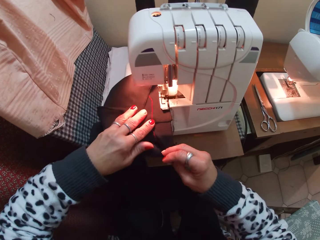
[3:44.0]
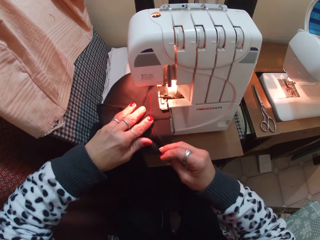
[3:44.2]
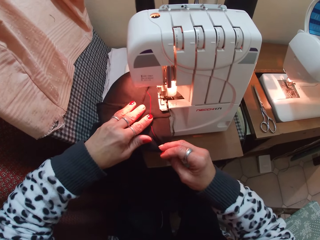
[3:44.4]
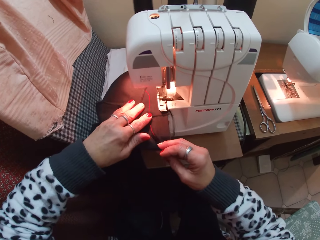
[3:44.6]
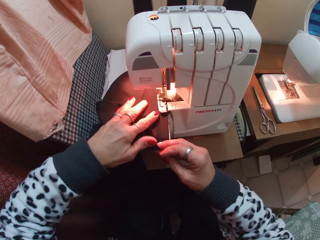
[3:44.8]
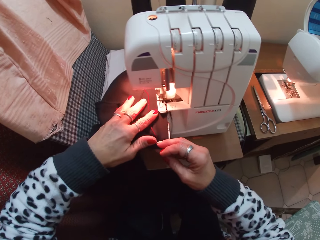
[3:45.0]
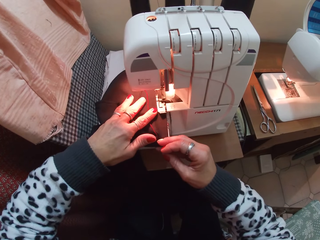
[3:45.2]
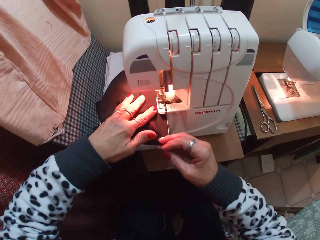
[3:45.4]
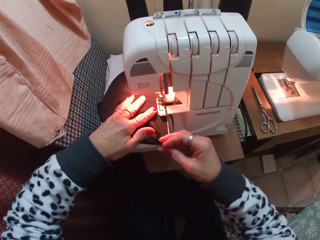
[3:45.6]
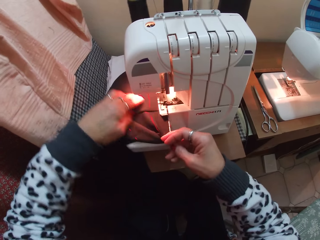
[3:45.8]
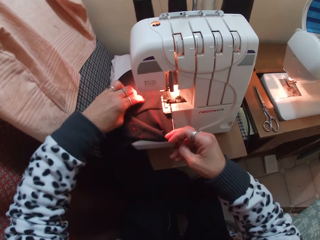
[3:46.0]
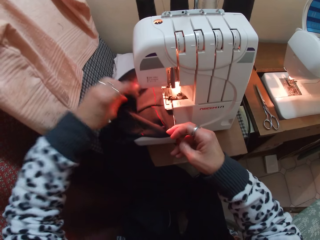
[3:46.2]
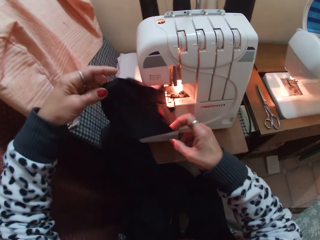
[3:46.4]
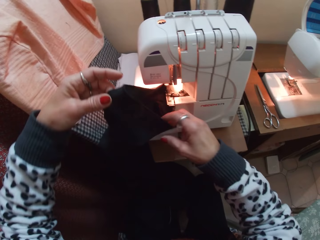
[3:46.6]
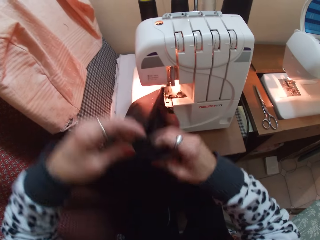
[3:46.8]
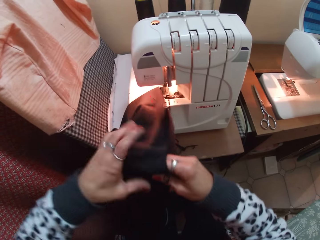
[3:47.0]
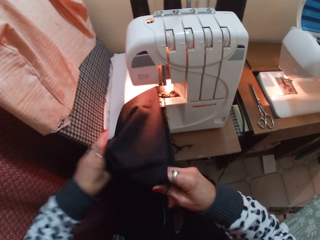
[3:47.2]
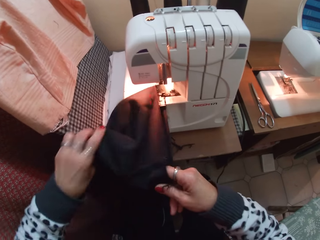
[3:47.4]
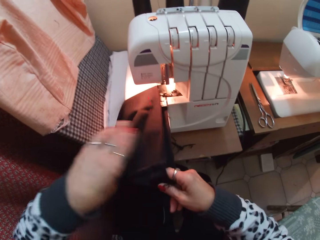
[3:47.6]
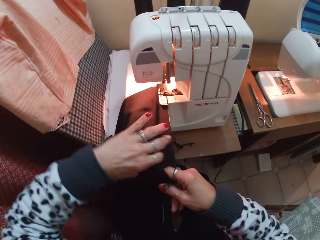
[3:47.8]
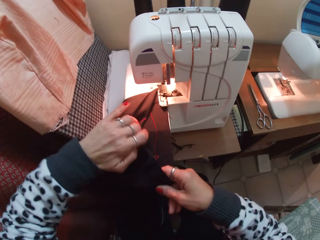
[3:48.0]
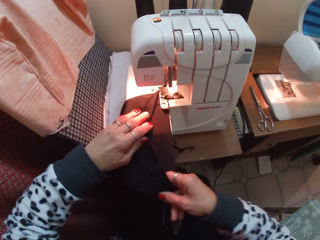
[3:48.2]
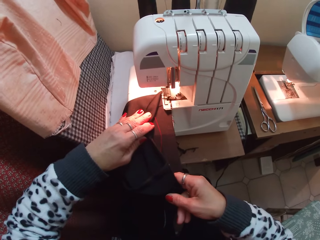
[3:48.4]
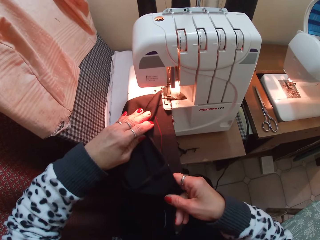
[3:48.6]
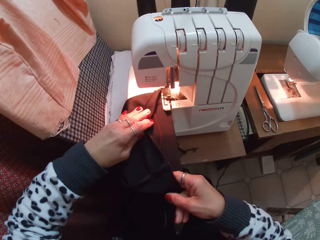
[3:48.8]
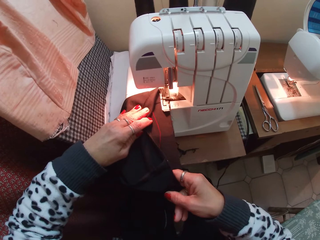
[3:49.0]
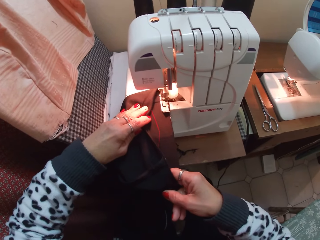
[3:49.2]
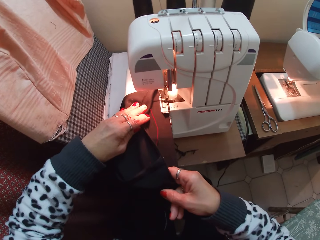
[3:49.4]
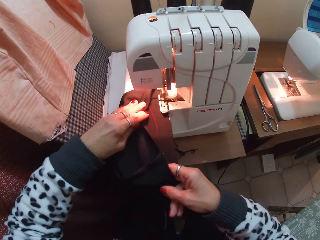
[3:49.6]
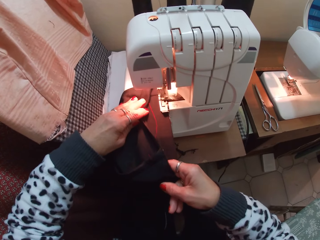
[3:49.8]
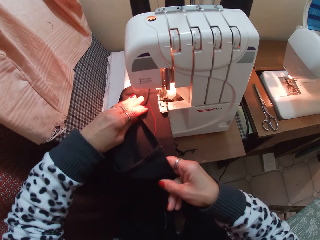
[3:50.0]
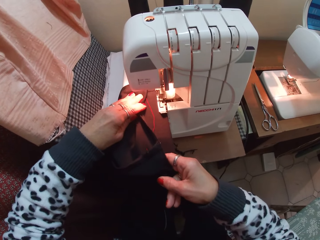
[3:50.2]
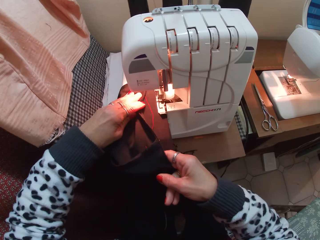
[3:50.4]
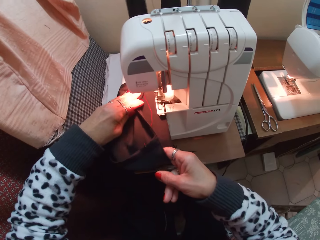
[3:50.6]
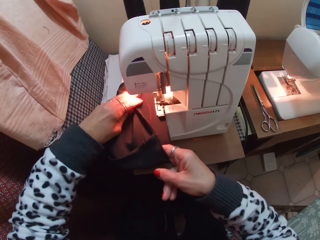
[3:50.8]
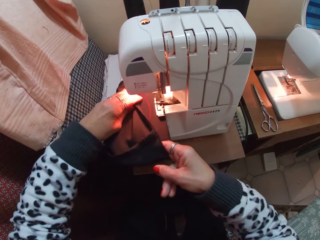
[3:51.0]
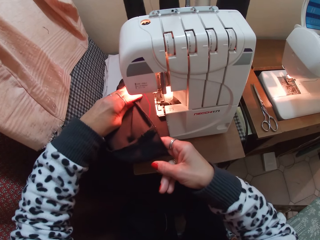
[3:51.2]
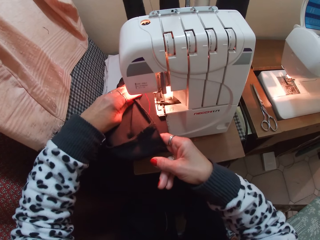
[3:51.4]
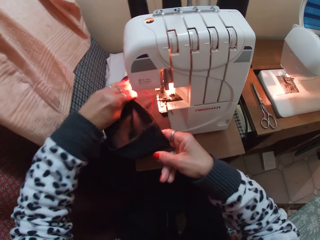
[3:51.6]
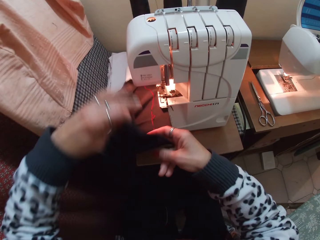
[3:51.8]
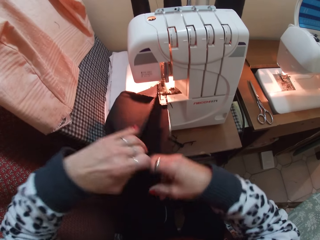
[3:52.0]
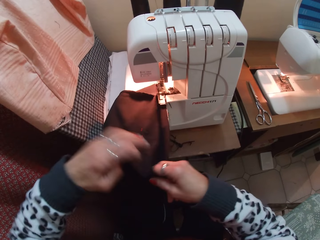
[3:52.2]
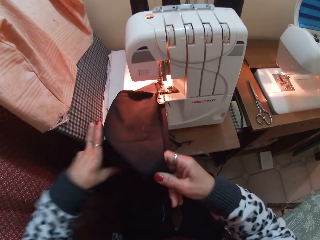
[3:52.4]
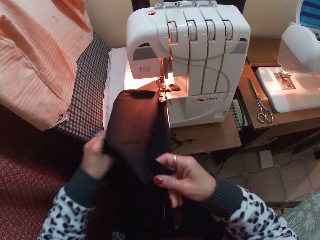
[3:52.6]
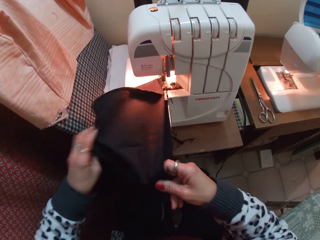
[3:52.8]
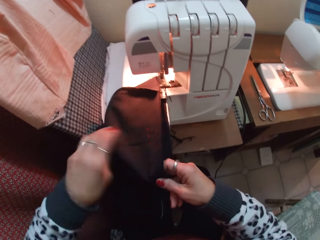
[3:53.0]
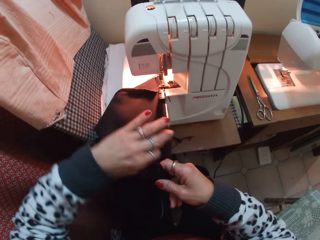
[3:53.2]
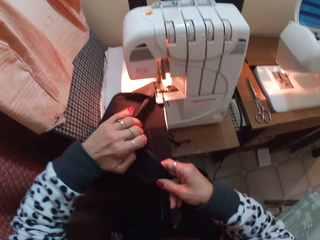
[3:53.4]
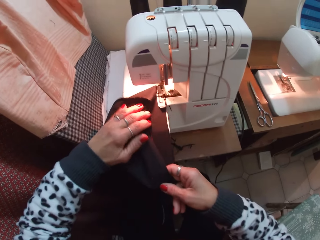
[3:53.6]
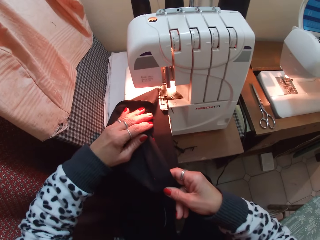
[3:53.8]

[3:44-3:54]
The camera wearer sews the fabric. They hold the fabric. They sew the fabric. They hold the fabric.

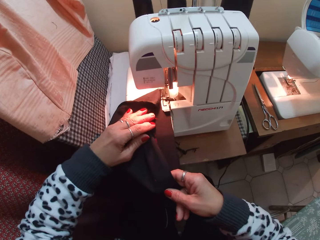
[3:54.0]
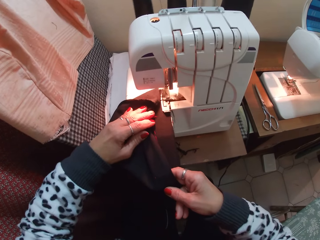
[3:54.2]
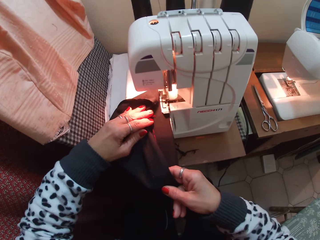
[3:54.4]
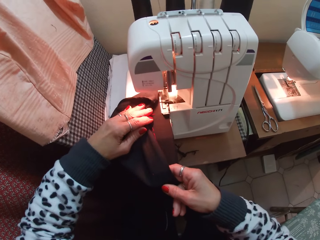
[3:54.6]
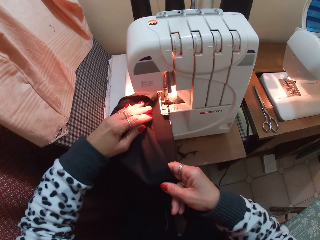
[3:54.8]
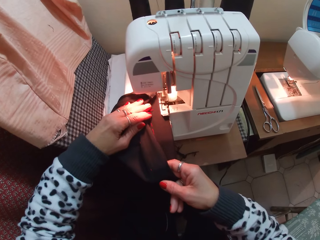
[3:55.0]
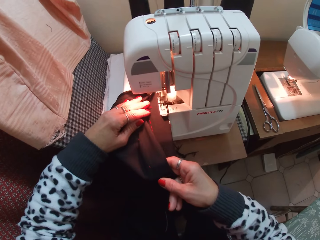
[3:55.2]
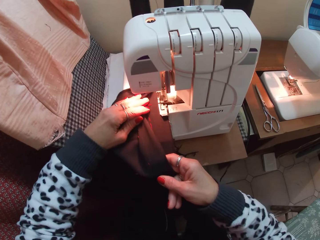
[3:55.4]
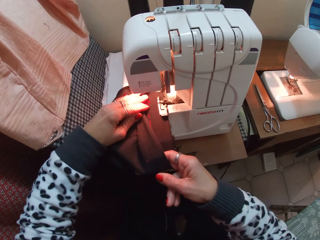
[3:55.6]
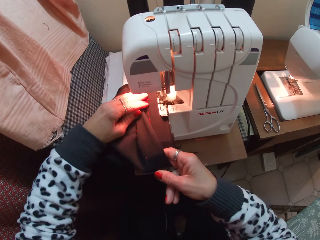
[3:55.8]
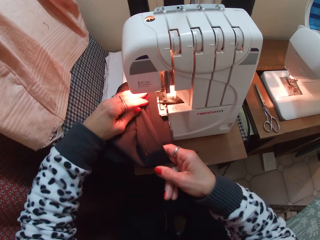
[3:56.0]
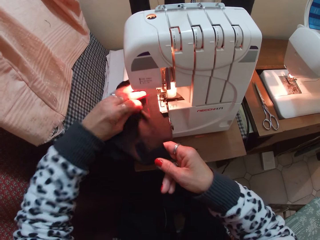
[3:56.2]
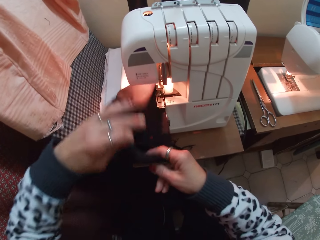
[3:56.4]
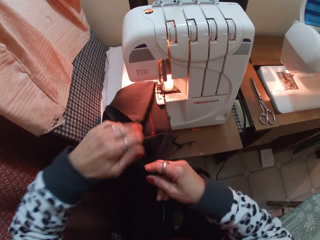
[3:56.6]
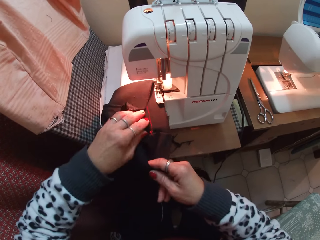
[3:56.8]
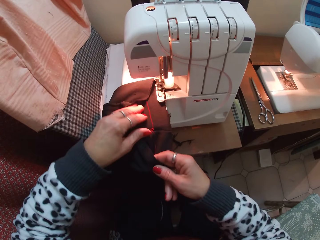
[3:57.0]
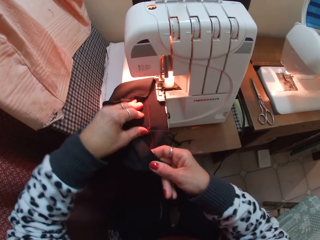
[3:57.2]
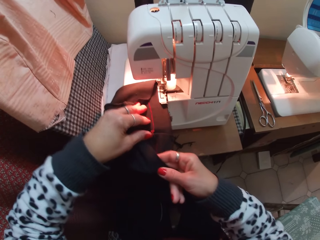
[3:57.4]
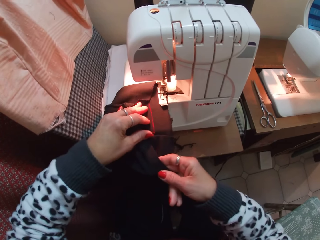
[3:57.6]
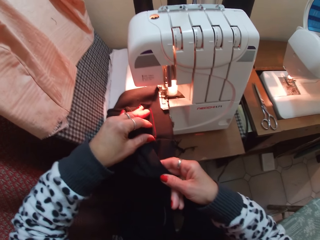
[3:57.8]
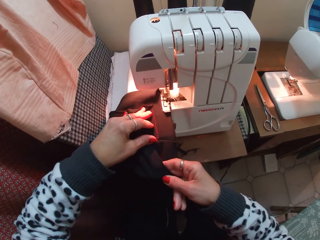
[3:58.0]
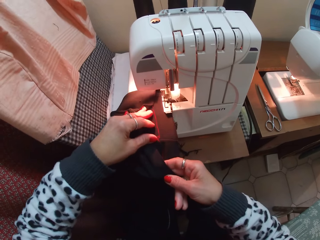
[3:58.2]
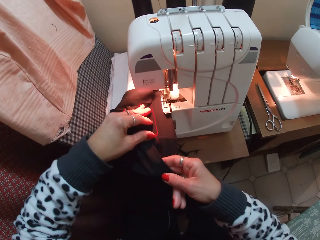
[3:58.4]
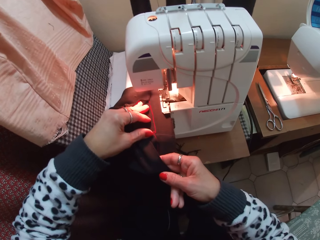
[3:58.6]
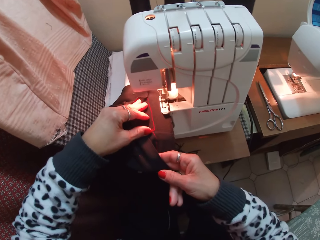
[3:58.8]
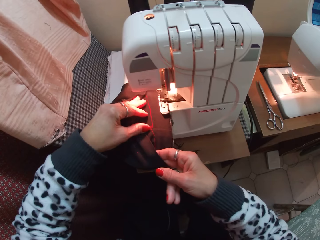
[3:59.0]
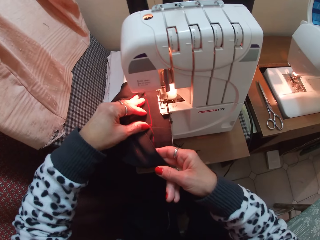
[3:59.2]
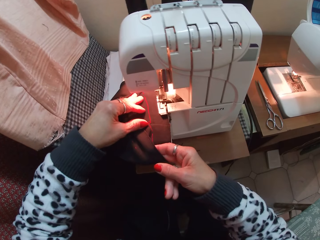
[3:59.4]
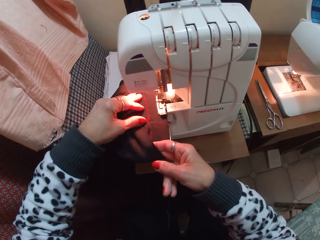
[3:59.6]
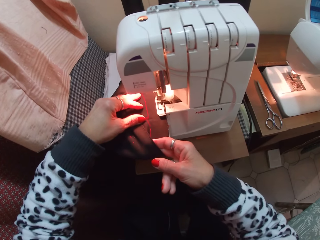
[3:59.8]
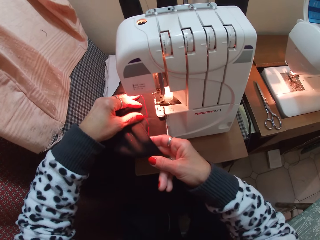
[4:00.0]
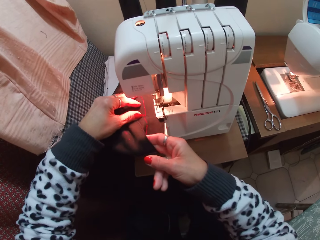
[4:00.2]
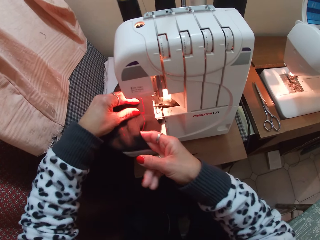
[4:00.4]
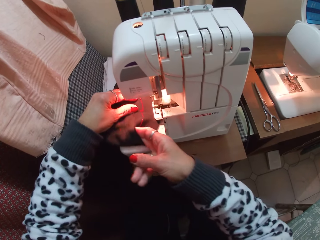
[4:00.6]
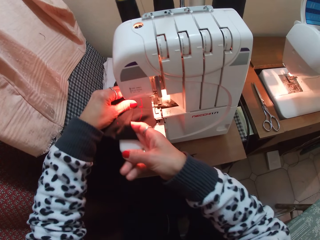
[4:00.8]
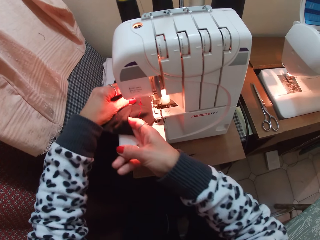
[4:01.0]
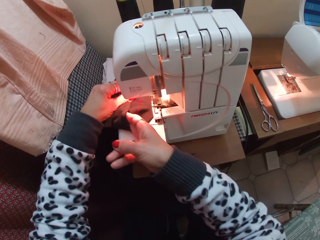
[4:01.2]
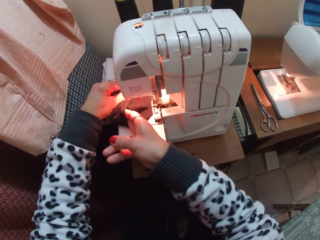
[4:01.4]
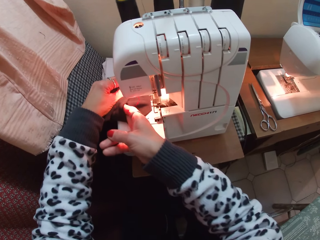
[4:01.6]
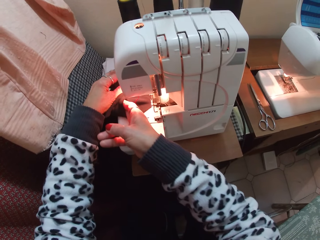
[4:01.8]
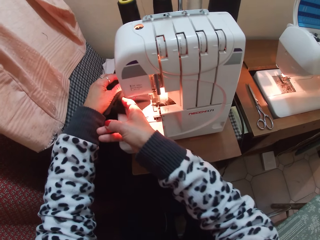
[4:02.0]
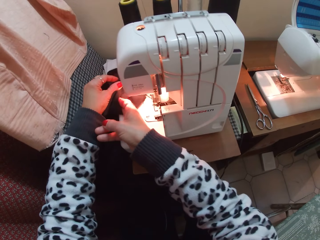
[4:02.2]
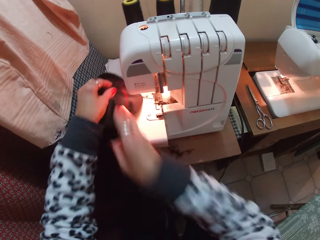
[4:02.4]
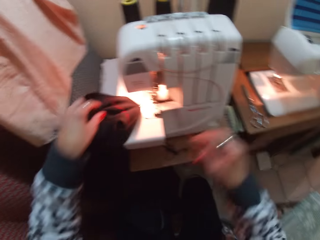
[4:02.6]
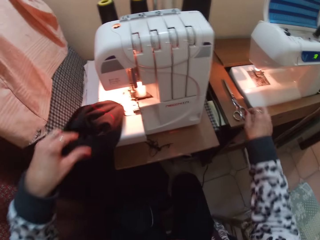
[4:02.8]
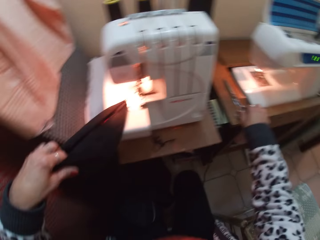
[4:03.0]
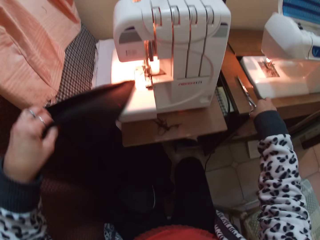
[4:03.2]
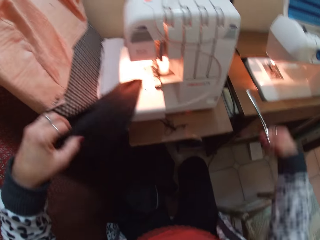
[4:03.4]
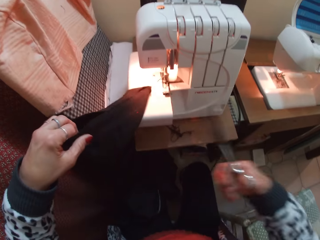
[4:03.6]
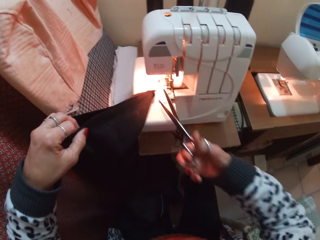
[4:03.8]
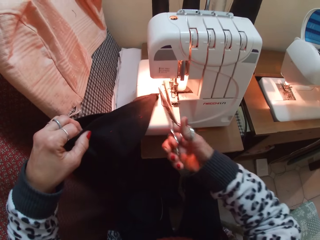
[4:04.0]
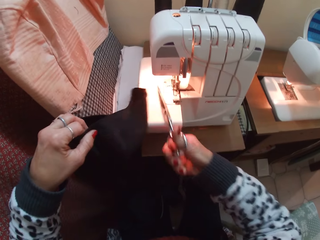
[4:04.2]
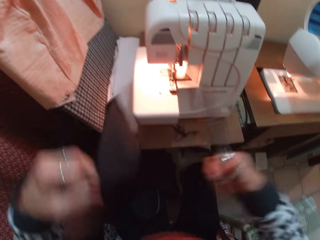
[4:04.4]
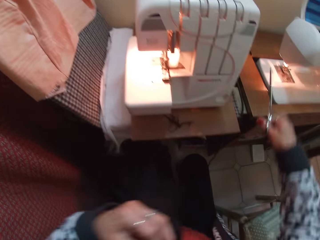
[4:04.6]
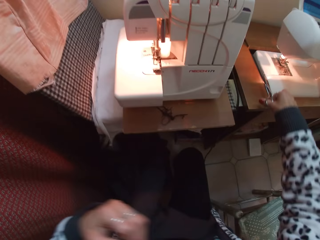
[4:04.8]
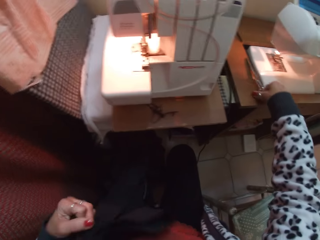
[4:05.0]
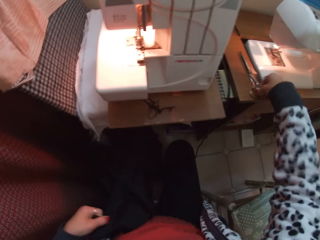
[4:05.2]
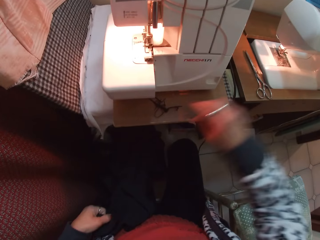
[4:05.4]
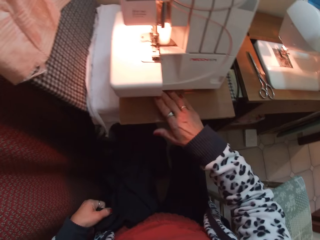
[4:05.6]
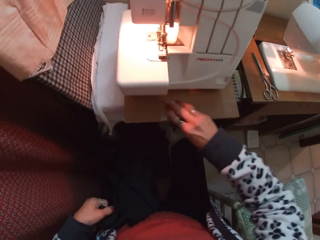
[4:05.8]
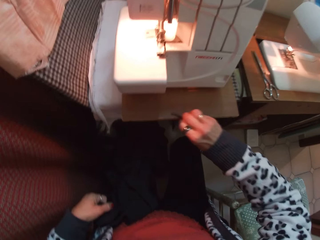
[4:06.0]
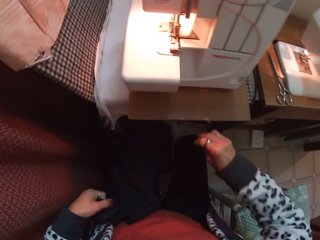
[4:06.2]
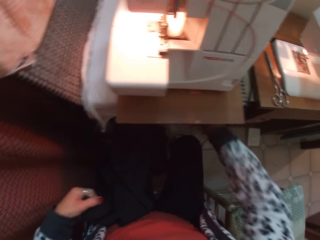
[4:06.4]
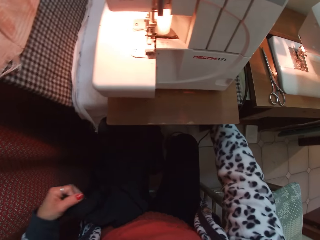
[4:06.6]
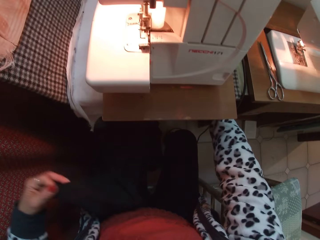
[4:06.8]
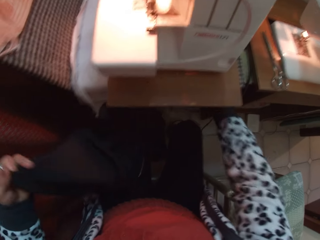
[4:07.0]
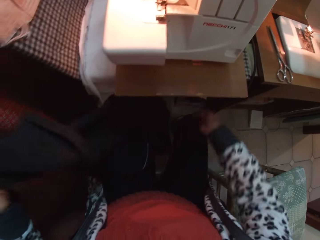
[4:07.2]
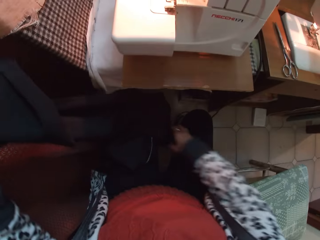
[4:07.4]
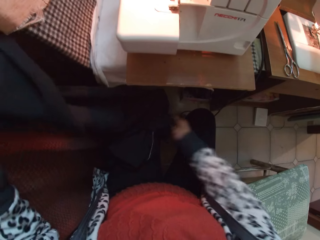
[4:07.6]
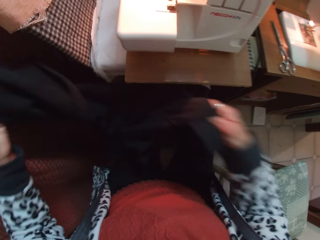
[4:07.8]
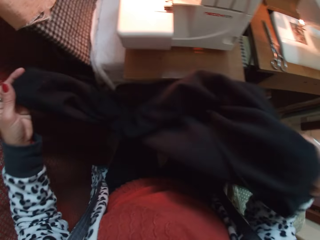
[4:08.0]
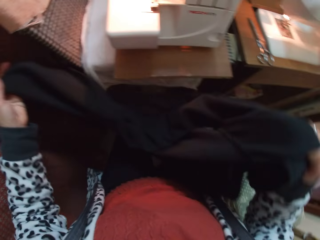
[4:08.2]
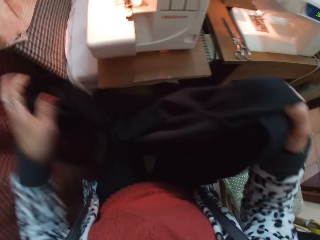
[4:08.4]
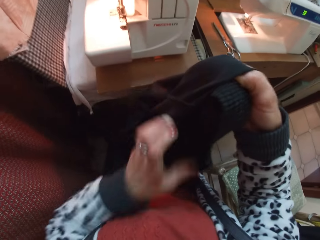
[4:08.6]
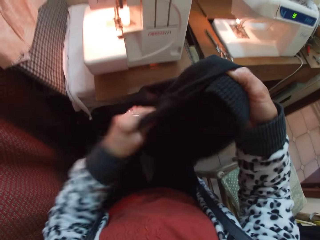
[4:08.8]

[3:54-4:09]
The camera wearer sews the fabric. They push the fabric through the sewing machine. They sew the fabric. They push the fabric through the sewing machine. They sew the fabric. They pick the scissors from the sewing machine table. They cut the sewing thread. They put the scissors on the table. They pick the sewing thread on the table. They throw the sewing thread under the table. They adjust the trouser. They hold a fabric.
